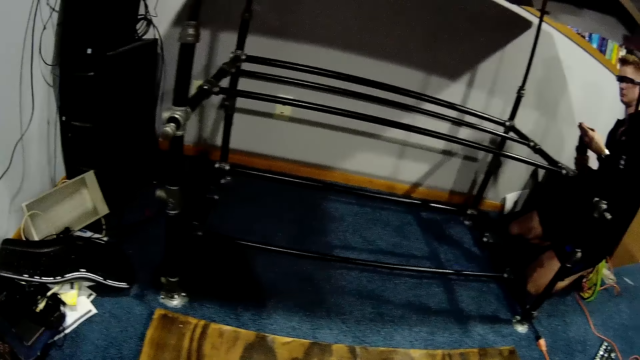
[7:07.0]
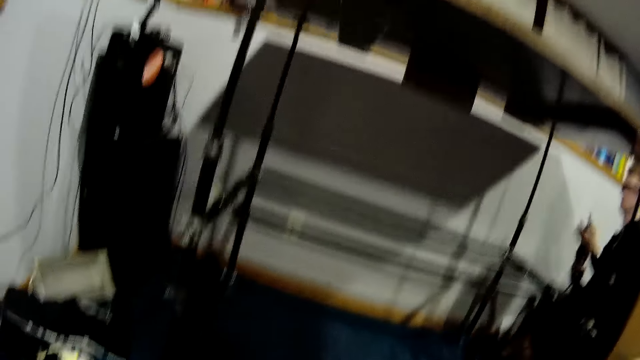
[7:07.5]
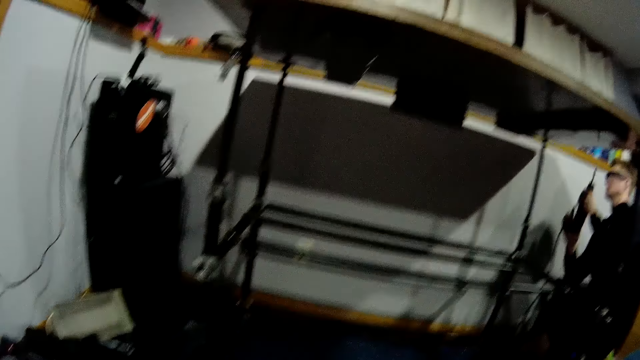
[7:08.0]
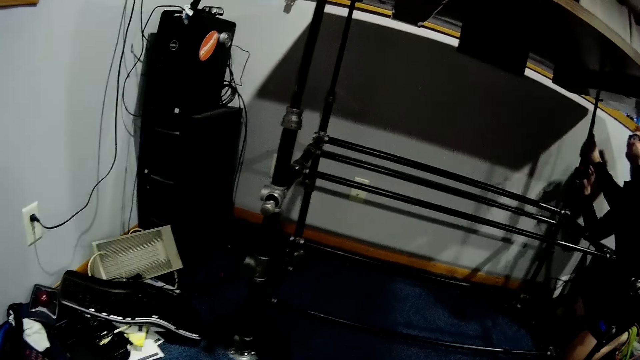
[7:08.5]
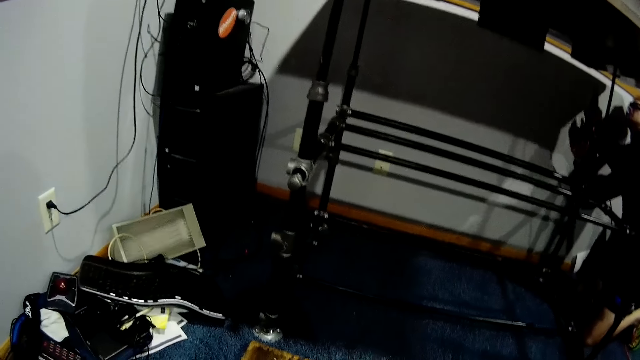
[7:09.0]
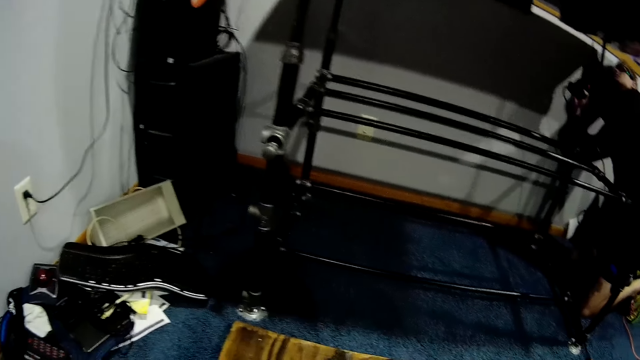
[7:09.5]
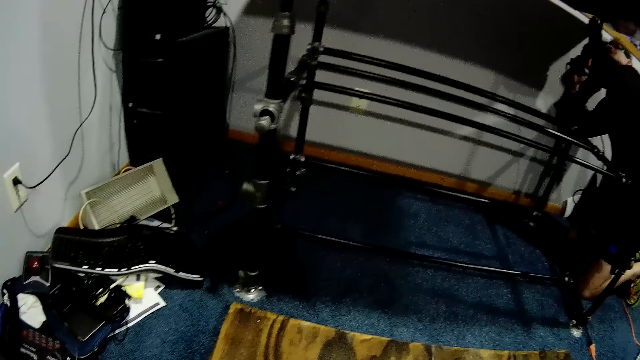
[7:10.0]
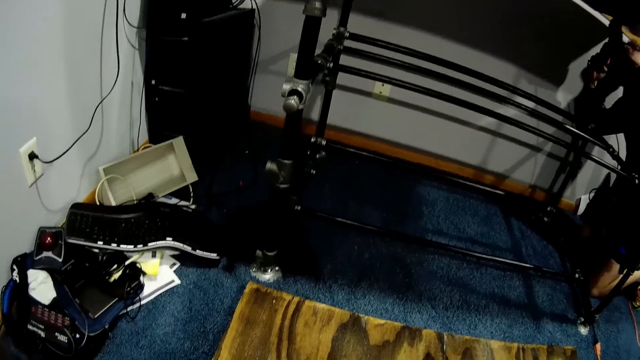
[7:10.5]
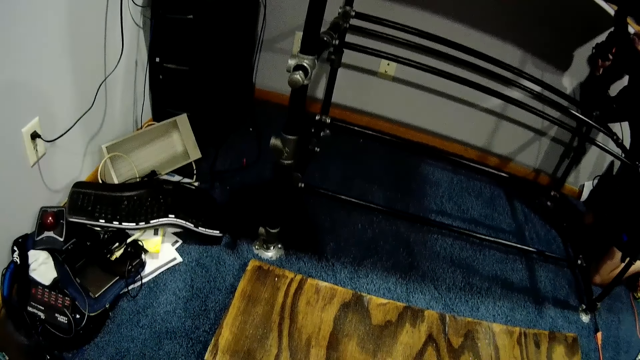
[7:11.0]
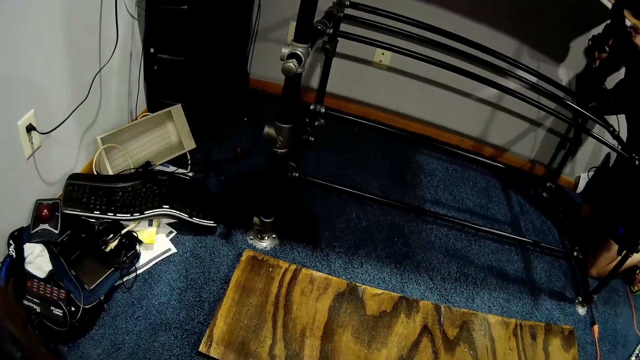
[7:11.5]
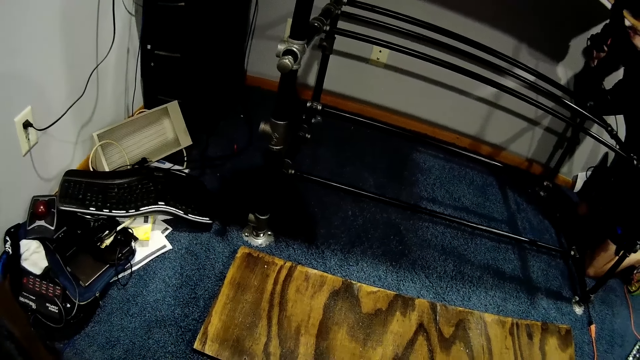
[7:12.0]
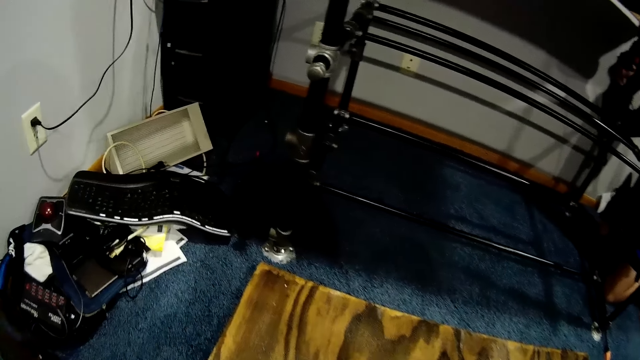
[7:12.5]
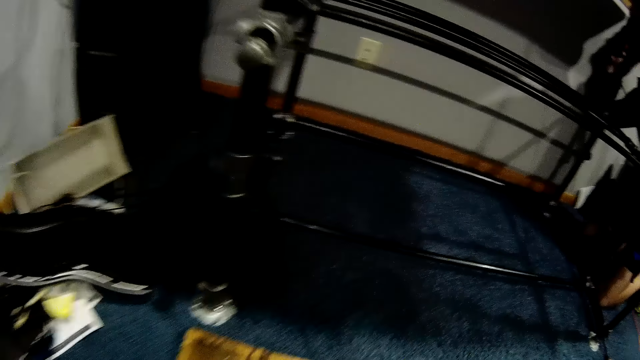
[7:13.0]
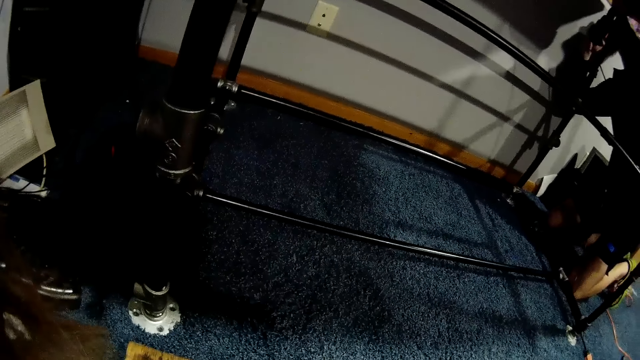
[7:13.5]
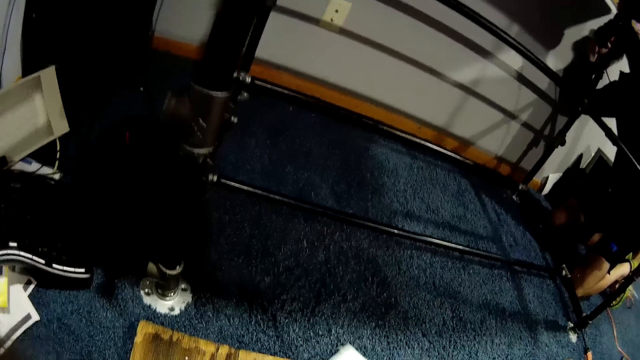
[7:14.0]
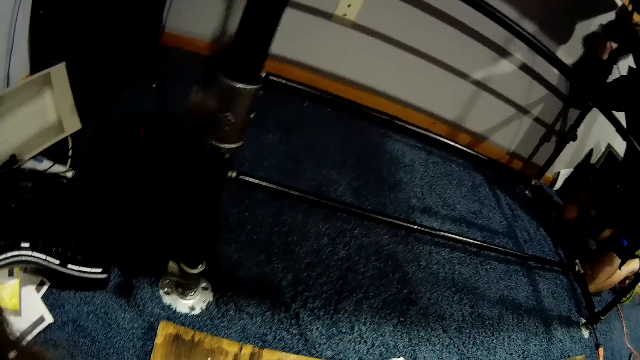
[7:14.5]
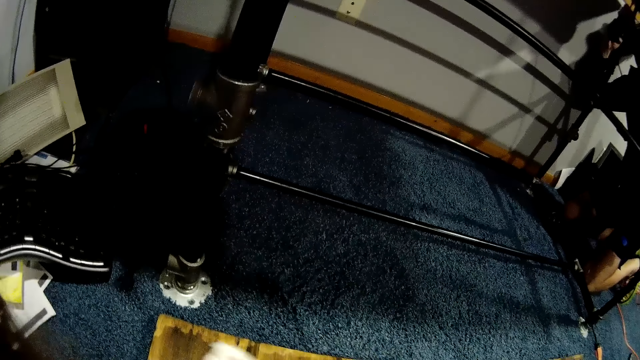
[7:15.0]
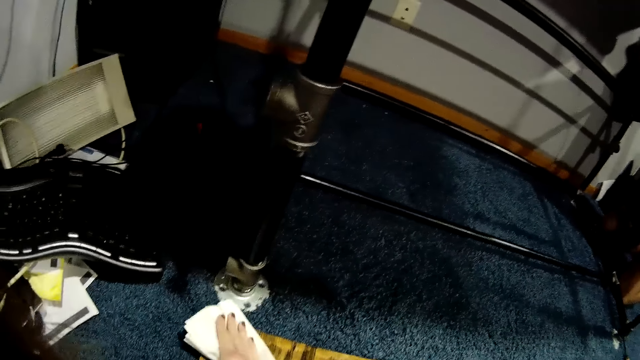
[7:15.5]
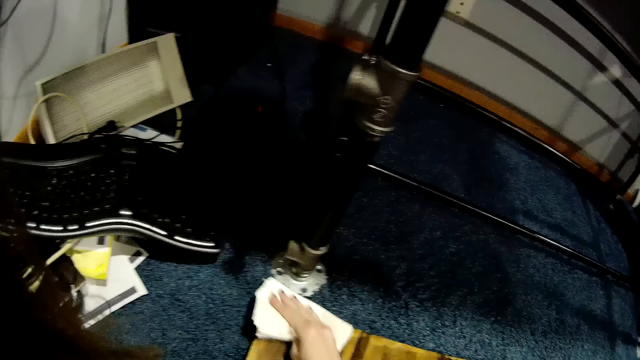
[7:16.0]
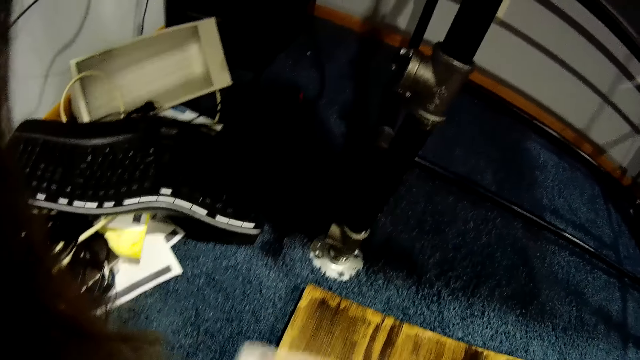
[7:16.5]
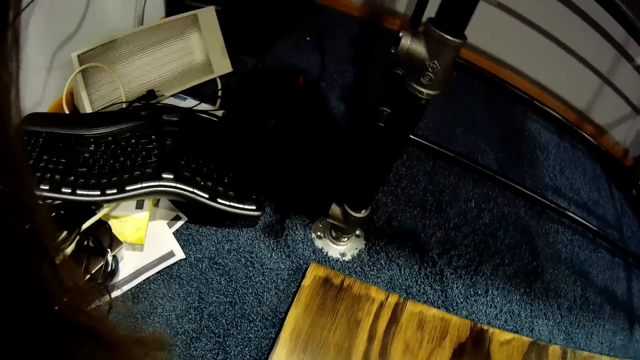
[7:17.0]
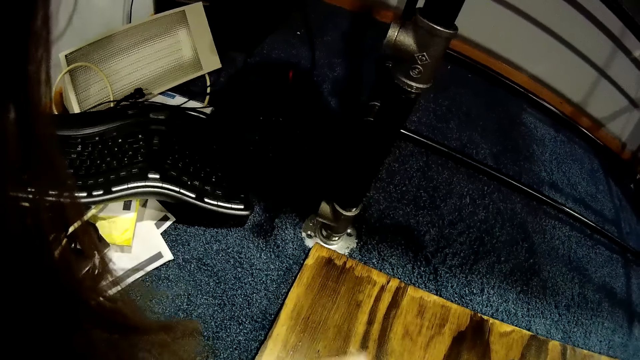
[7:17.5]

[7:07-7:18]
The man fixes the screw to the drilling machine. The man places the drilling machine underneath the table. The man drills the screw to the table with the drilling machine. The camera wearer cleans the piece of wood with the toilet tissue or paper towel.

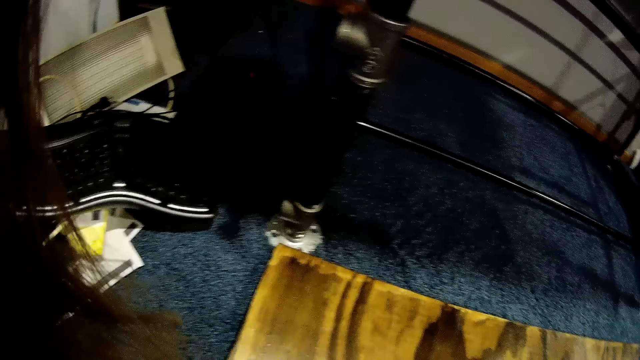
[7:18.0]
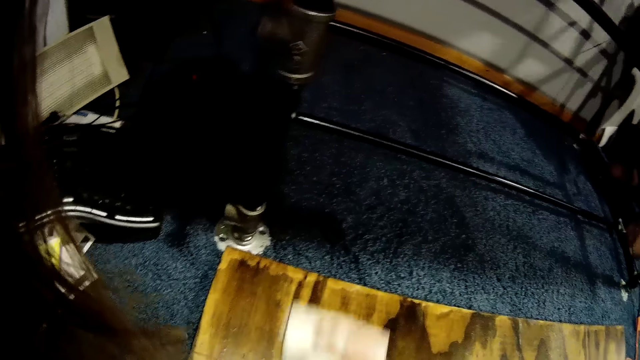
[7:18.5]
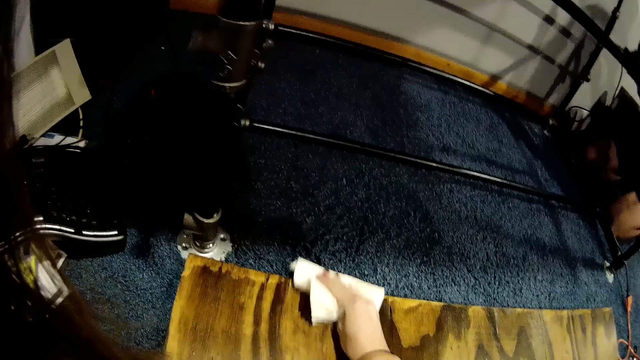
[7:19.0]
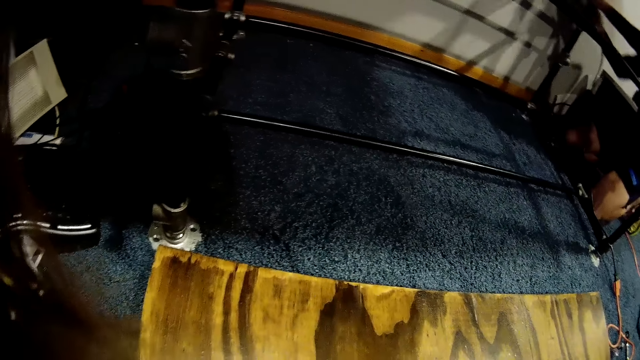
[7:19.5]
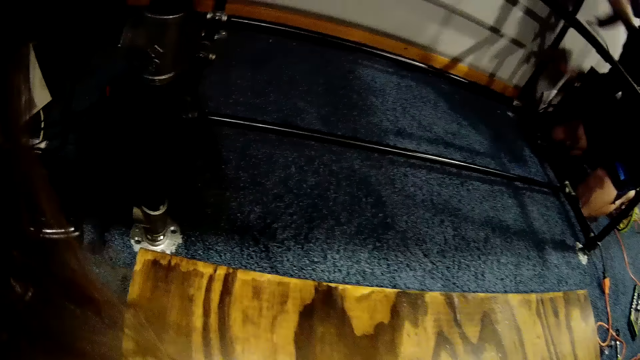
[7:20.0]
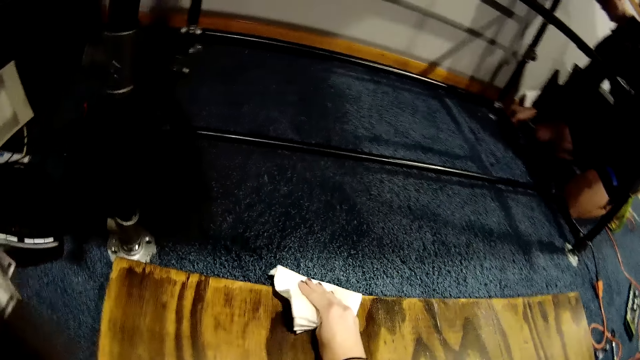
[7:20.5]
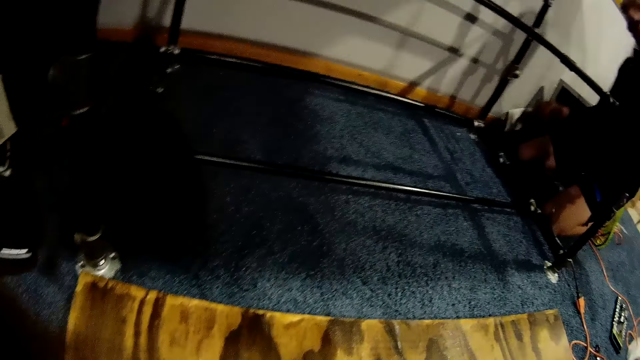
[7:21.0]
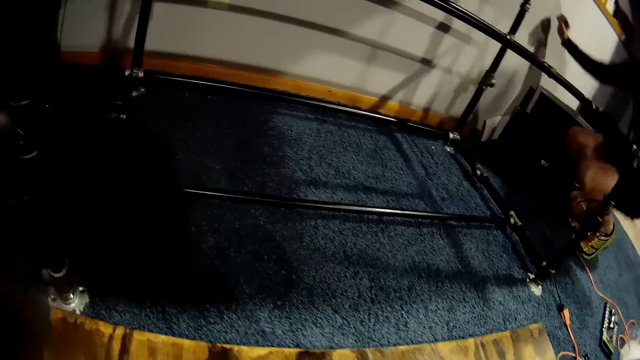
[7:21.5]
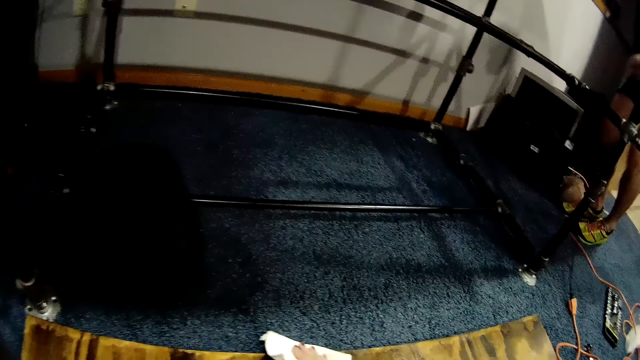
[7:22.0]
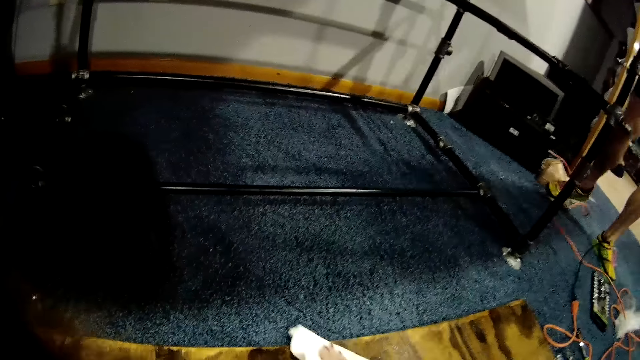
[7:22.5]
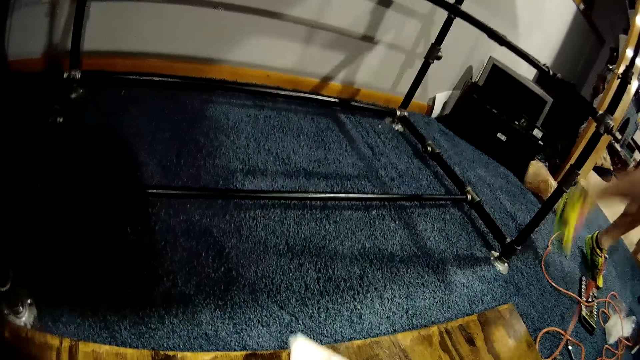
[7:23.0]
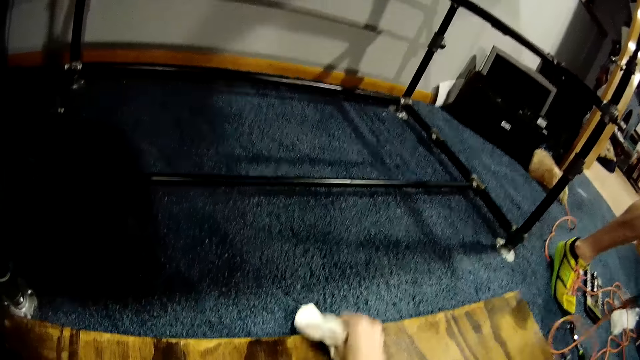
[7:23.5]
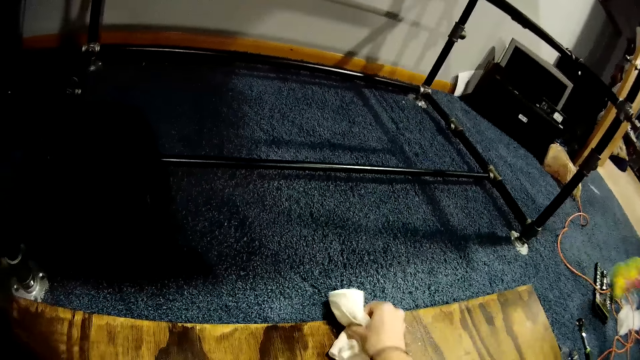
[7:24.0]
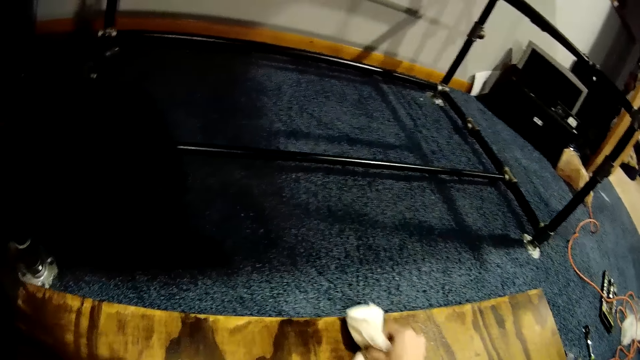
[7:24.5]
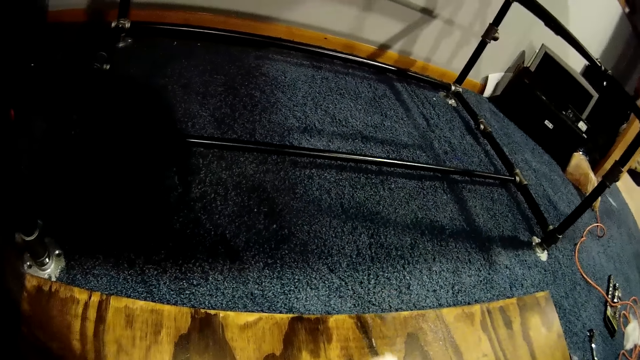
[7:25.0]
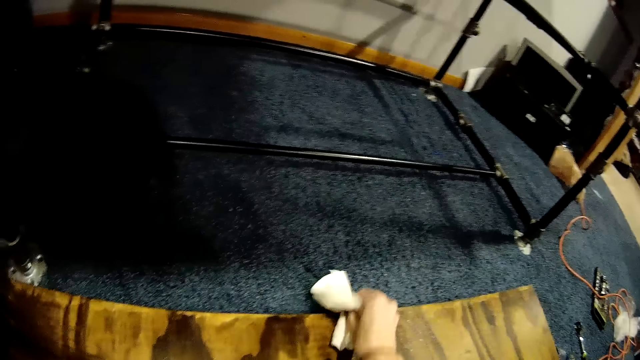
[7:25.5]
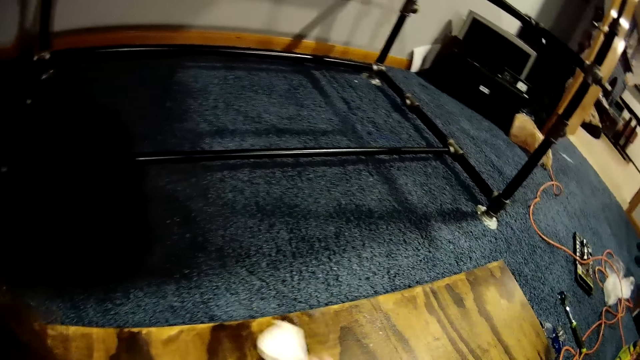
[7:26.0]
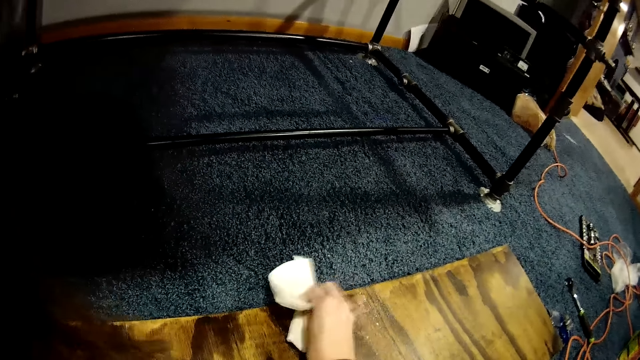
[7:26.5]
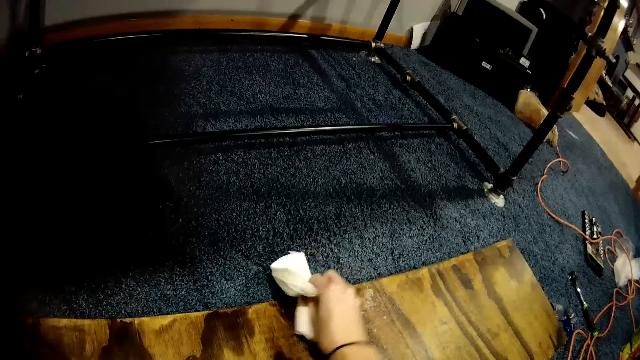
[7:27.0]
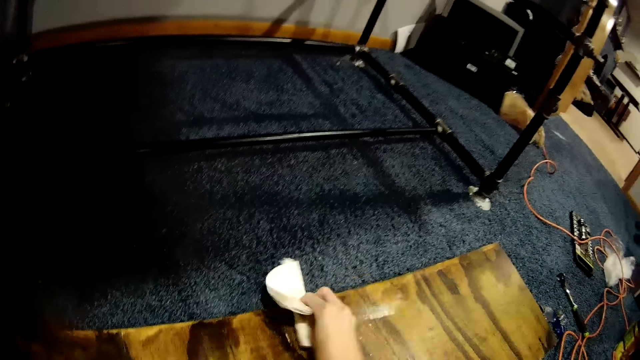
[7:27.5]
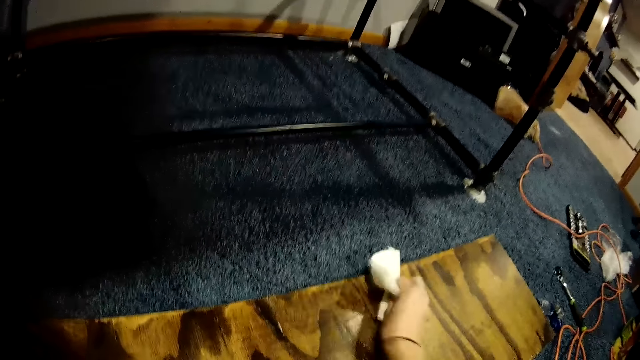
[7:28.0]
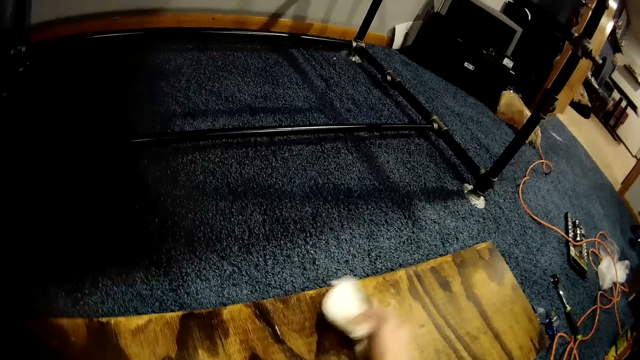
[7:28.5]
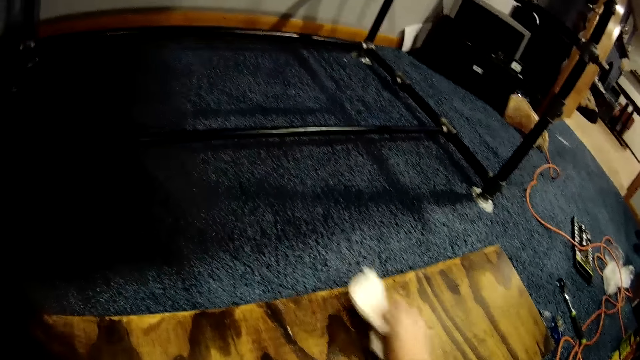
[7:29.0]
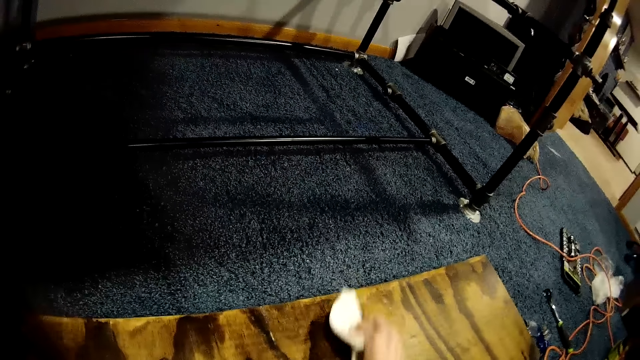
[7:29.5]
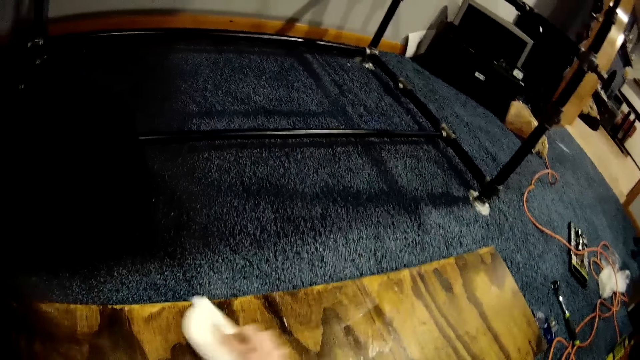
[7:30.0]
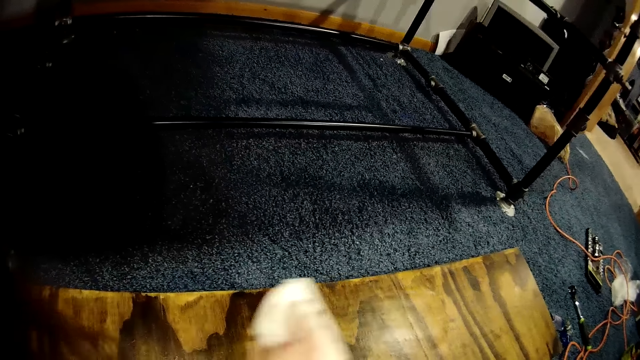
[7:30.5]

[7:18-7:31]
The man removes the drilling machine from the table. The man picks up a screw from the floor with his left hand. The man stands upright. The camera wearer wipes the piece of wood with the piece of paper towel. The man walks in the room.
